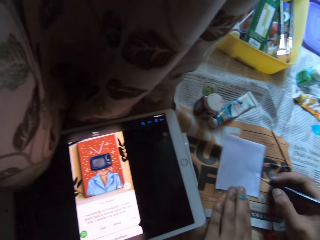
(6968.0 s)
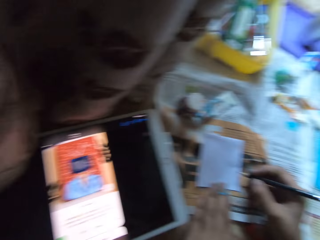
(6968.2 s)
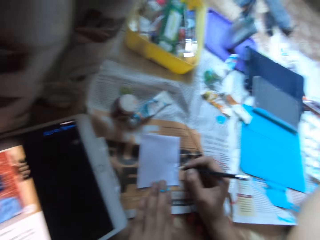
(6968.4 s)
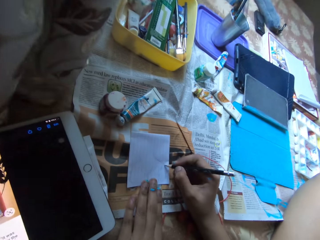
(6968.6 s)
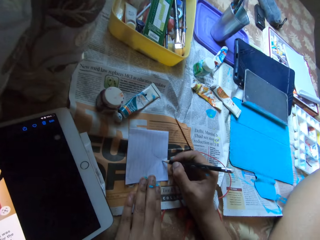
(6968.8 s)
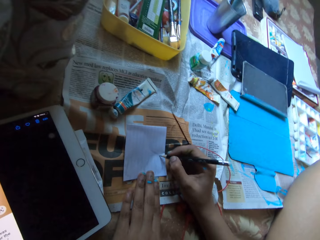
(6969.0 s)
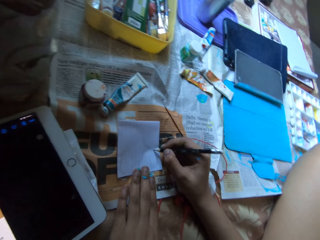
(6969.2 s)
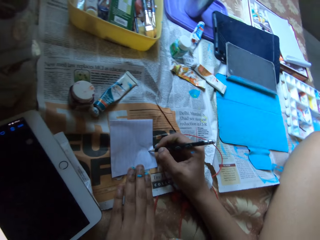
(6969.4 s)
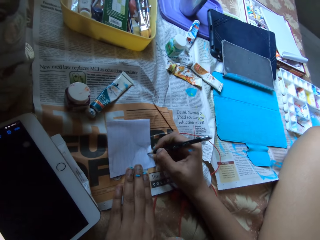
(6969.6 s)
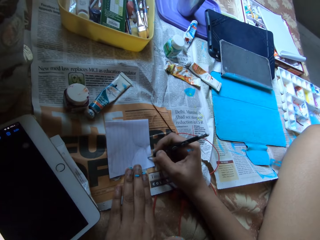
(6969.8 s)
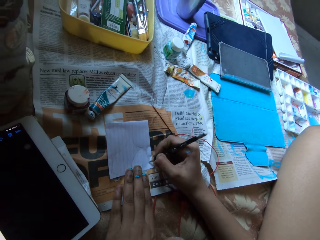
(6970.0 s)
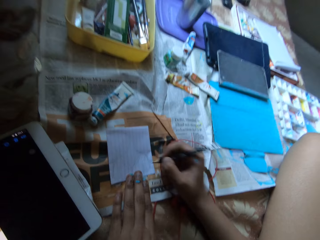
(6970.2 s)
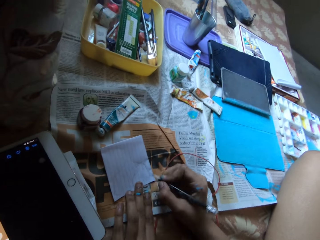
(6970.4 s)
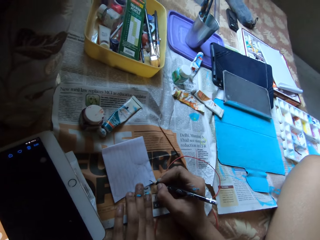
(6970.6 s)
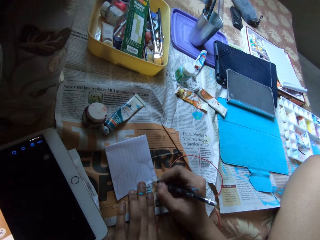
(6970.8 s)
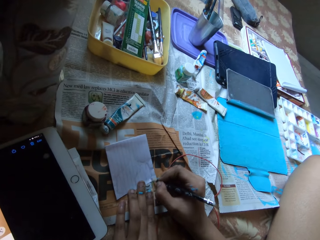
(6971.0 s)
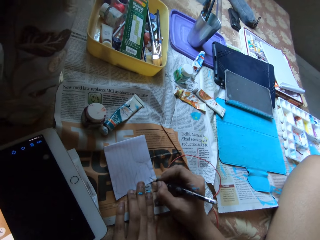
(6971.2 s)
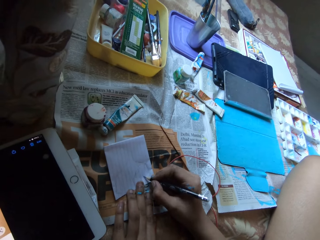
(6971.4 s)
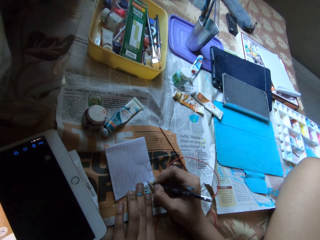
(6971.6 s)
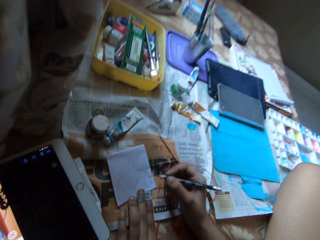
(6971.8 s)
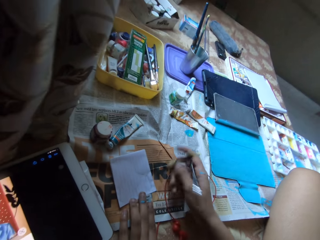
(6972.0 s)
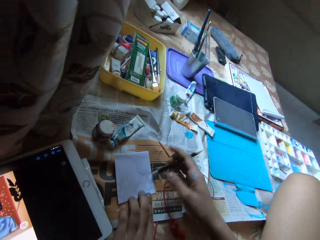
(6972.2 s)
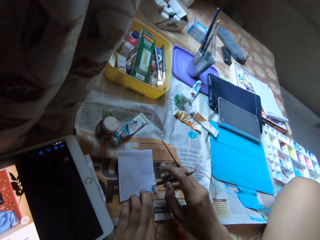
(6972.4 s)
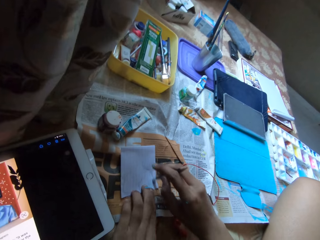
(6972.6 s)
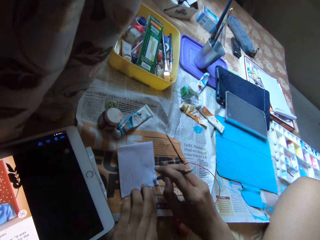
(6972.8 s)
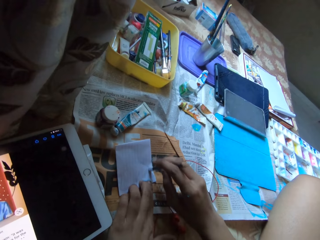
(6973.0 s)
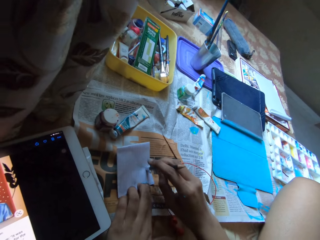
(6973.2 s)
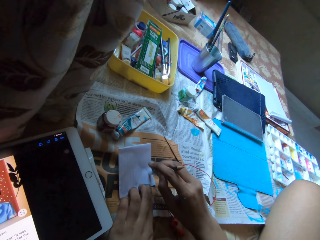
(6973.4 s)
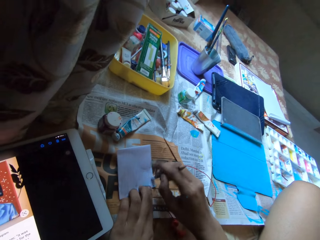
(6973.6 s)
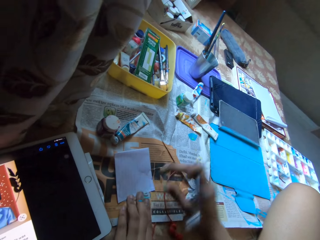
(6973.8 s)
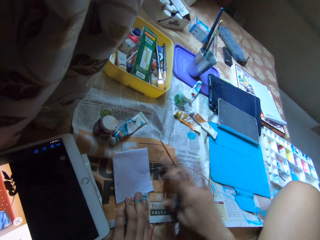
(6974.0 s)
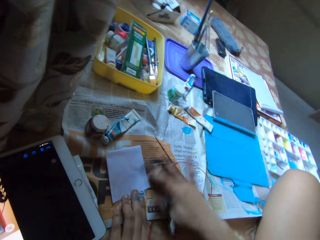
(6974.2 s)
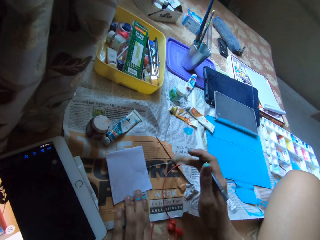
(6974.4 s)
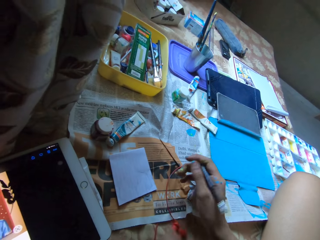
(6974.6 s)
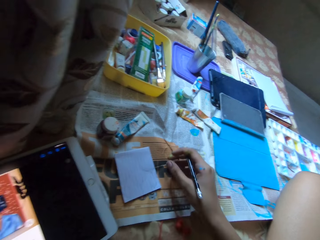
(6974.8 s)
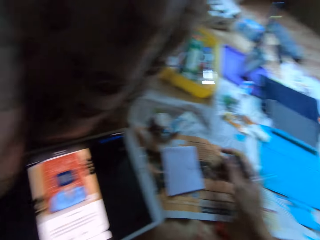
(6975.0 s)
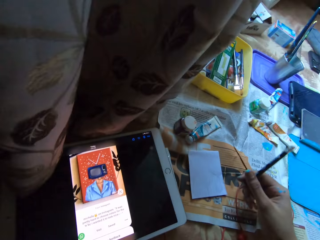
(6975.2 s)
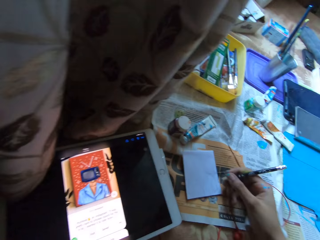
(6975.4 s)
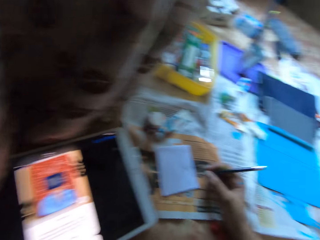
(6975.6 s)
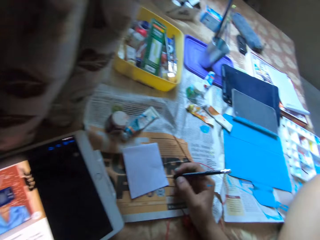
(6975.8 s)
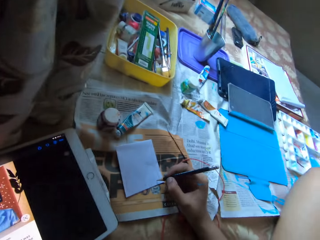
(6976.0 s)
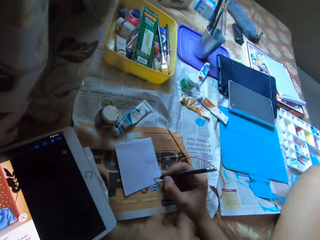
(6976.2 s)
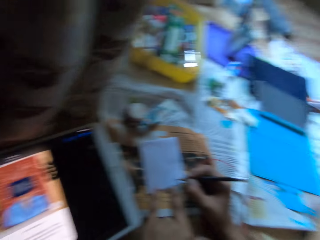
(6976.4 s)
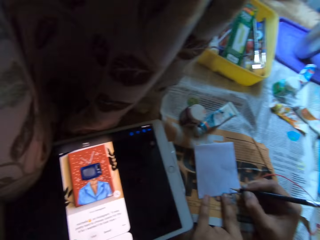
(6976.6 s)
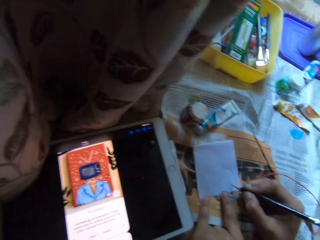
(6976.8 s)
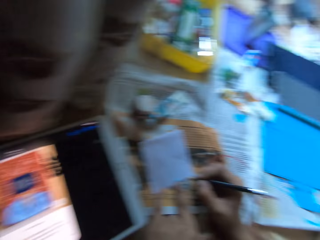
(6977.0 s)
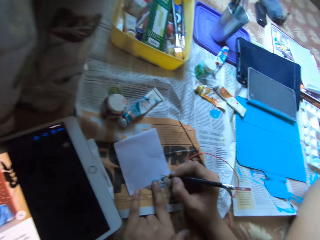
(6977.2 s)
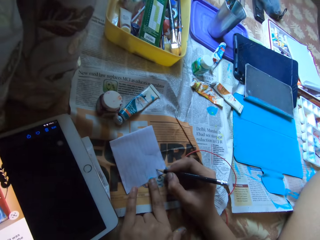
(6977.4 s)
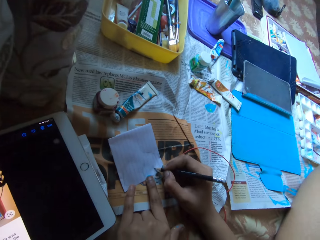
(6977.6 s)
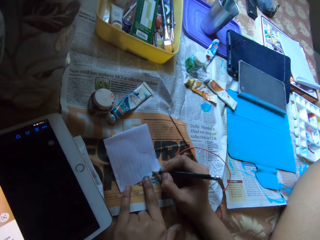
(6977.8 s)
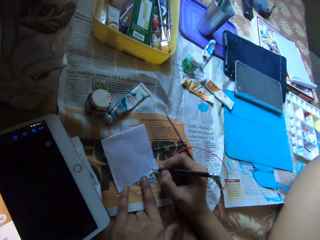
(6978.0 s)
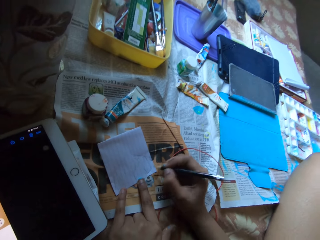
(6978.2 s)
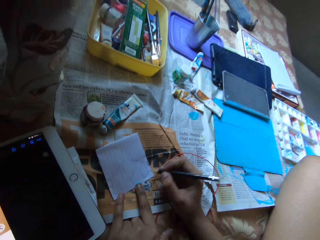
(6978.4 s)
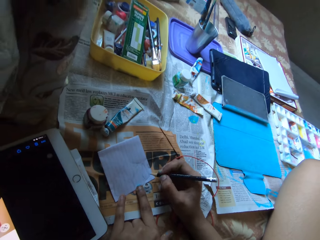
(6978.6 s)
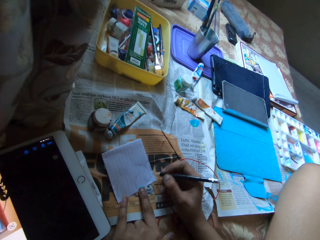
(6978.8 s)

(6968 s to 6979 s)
The camera wearer looks at the picture on the tablet. She draws on the paper on the bed with the pencil in her right hand. She erases a drawing on the paper with the pencil eraser in her right hand. She brushes pieces of eraser from the paper with her right hand. She looks at the computer tablet screen on the bed. She draws on the paper on the bed with the pencil in her right hand. She looks at the picture on the tablet.

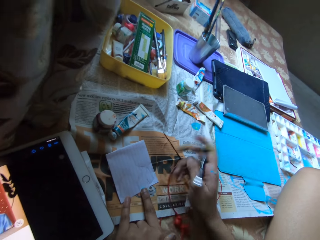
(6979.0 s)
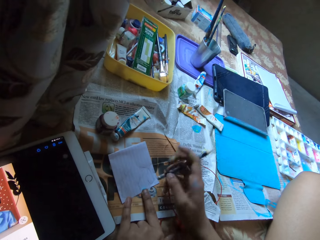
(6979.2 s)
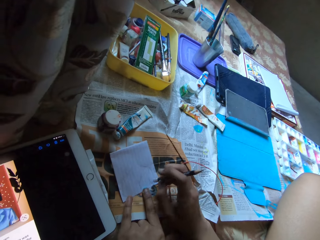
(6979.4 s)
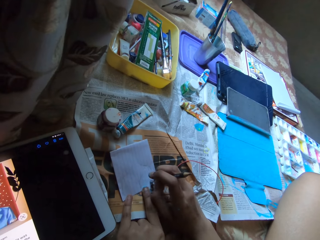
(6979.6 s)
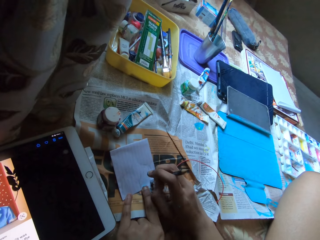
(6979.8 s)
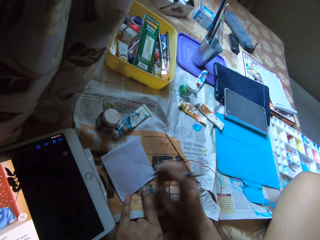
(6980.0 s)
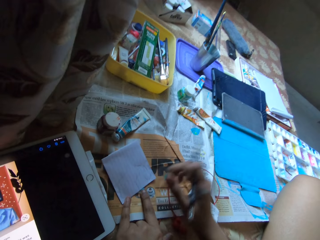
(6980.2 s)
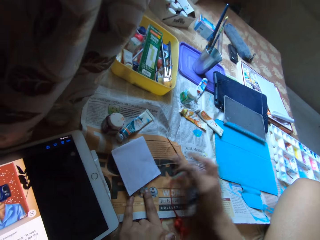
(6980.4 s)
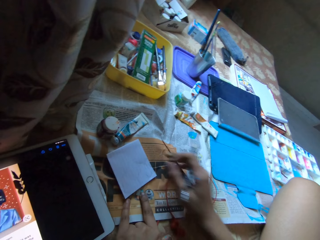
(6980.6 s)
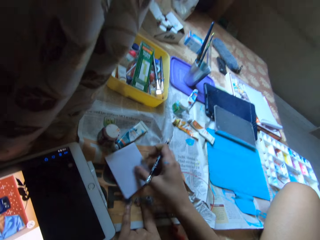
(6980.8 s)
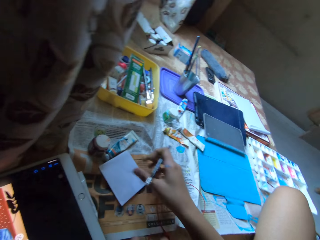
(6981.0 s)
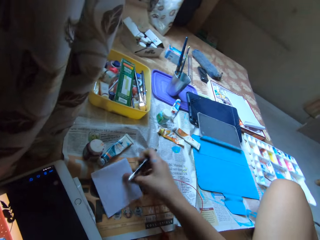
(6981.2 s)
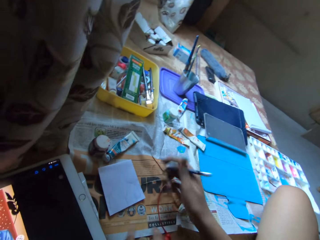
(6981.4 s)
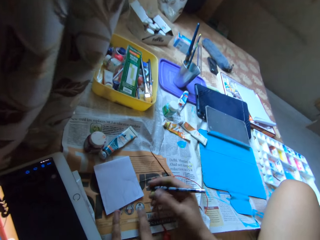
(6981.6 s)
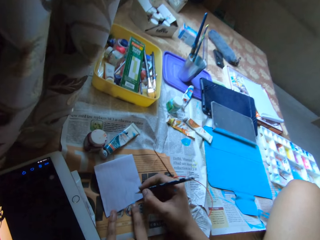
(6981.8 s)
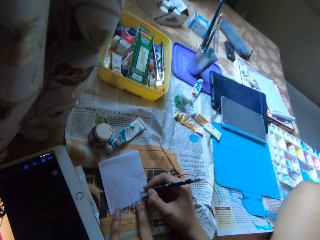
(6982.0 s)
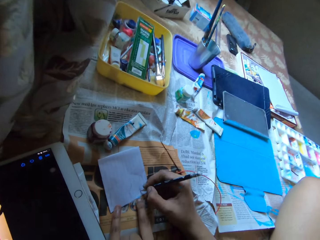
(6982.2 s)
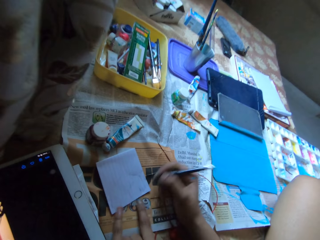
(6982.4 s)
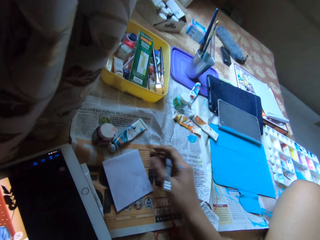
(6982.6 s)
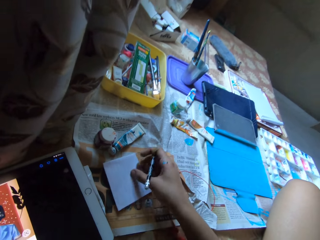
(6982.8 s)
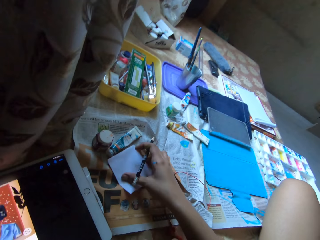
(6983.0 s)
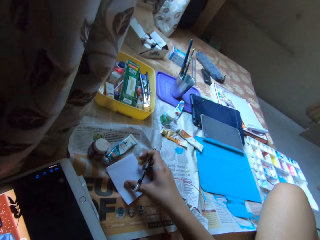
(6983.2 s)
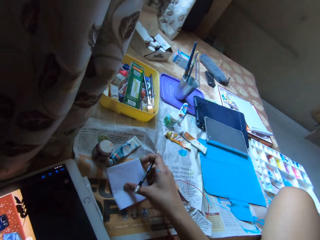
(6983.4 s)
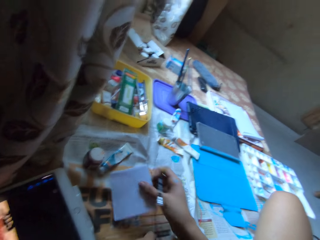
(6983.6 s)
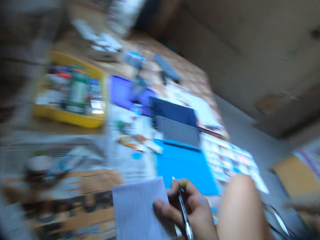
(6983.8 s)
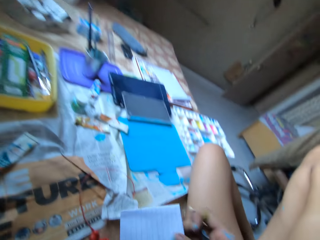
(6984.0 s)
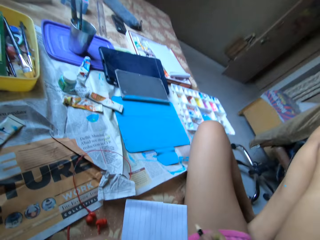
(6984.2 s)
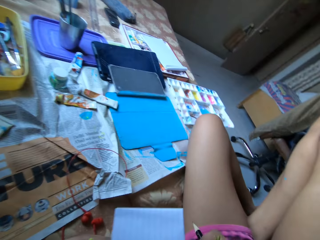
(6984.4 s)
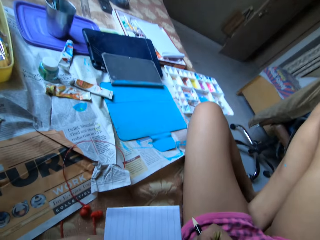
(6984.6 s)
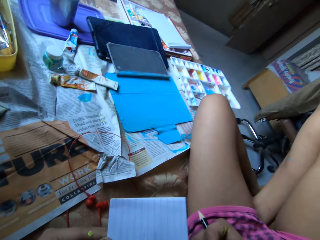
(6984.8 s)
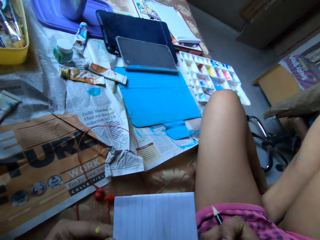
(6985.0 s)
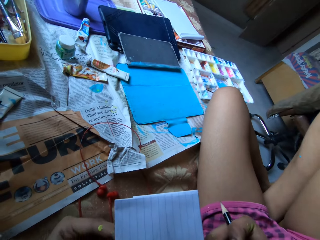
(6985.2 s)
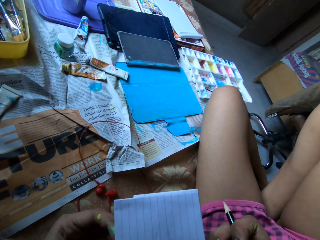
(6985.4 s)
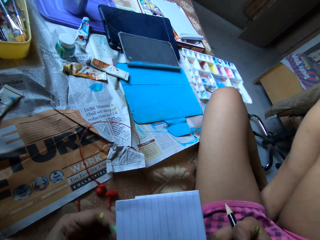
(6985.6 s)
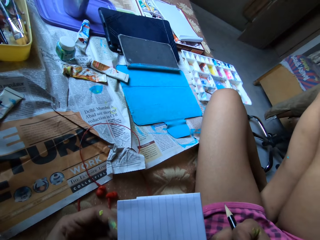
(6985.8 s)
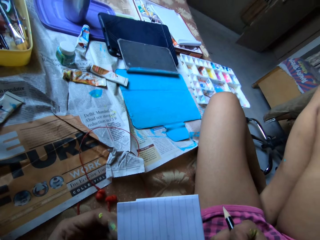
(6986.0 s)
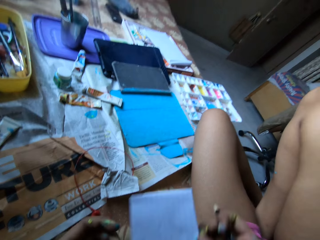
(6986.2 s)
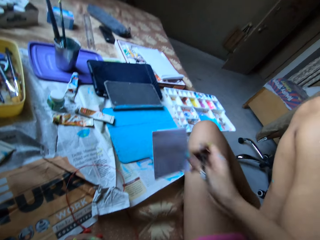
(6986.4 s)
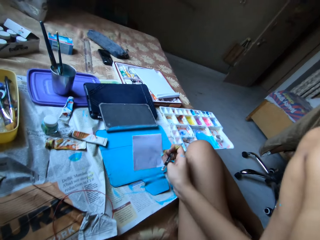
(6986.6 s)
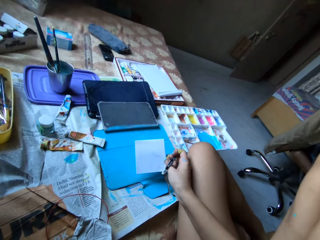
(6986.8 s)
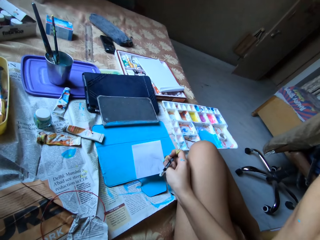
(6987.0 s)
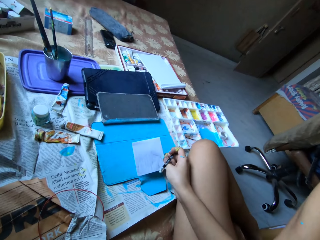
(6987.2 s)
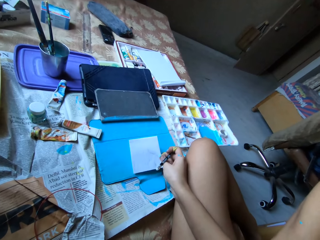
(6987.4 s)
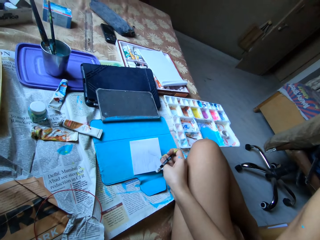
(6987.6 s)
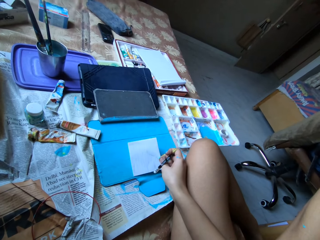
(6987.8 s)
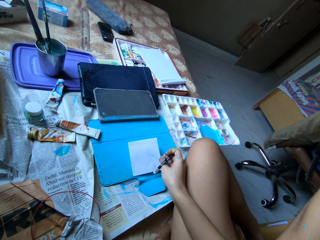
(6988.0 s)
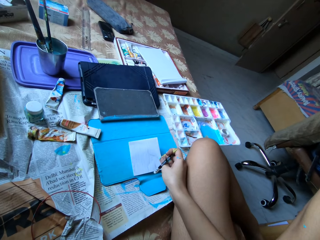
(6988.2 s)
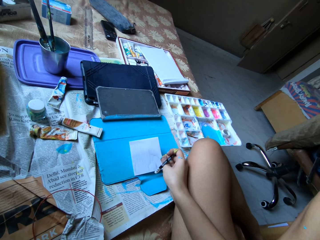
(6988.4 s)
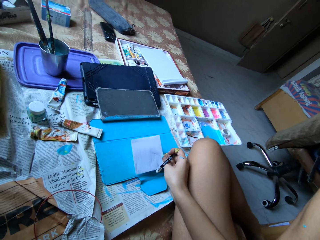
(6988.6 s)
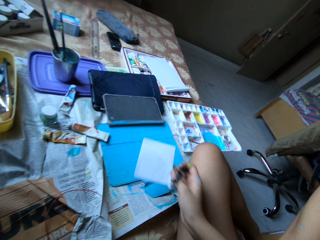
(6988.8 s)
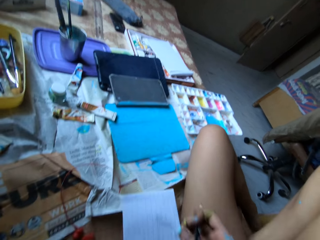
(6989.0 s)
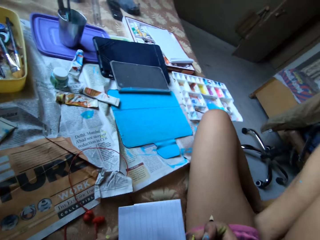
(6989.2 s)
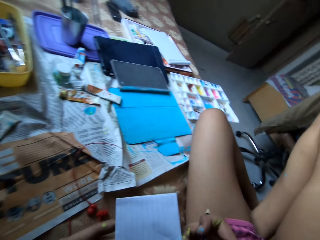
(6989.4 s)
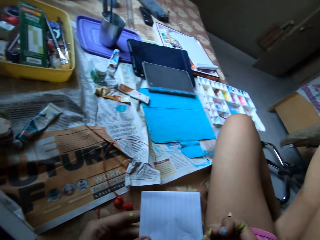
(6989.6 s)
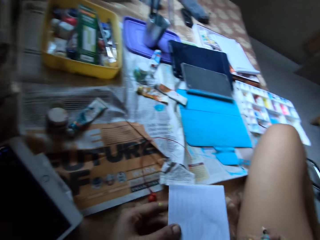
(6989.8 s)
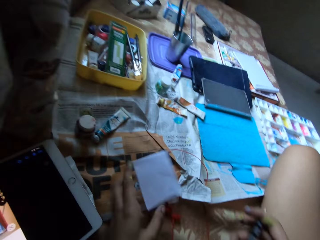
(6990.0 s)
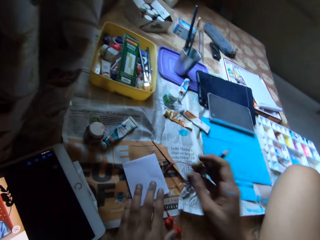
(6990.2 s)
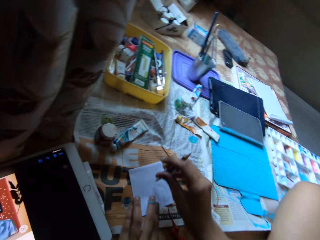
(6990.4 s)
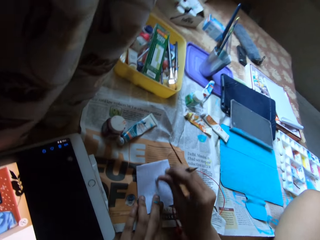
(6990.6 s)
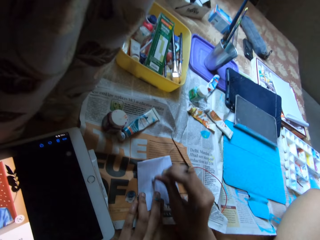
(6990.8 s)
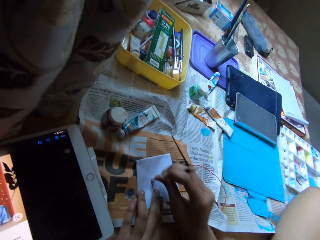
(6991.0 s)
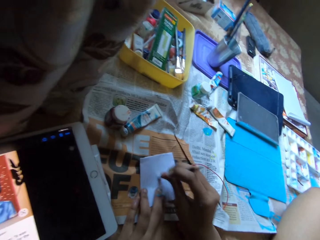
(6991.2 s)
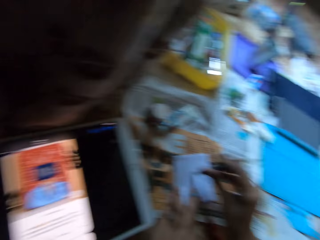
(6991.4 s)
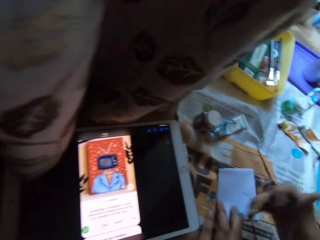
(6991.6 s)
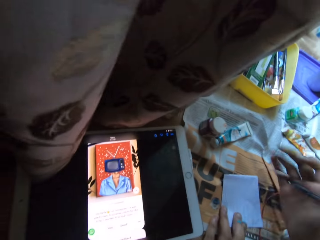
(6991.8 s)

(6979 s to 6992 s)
The camera wearer erases a drawing on the paper with the pencil eraser in her right hand. She brushes pieces of eraser from the paper with her right hand. She moves the paper on the bed with her right hand. She draws on the paper on the bed with the pencil in her right hand. She picks up the paper from the bed with her right hand. She holds the paper with both hands. She looks at the paper at a distance. She places the paper on a pouch with her right hand. She picks up the paper from the pouch with her right hand. She holds the paper with both hands. She places the paper on the bed with her left hand. She erases a drawing on the paper with the pencil eraser in her right hand.
